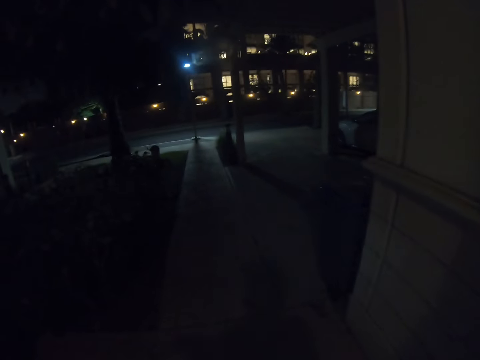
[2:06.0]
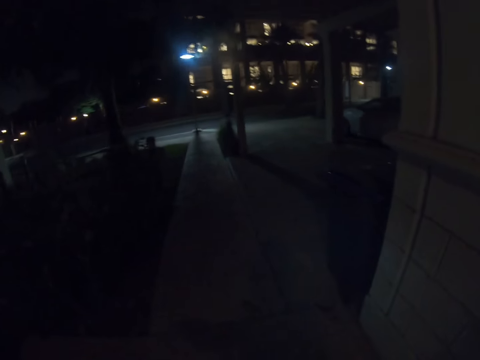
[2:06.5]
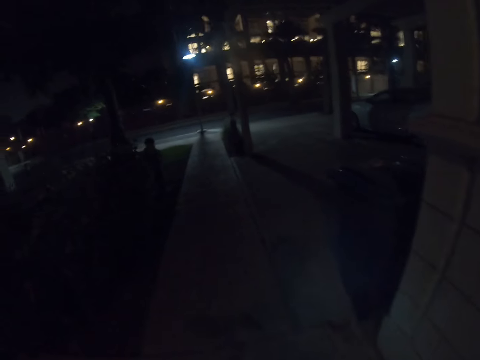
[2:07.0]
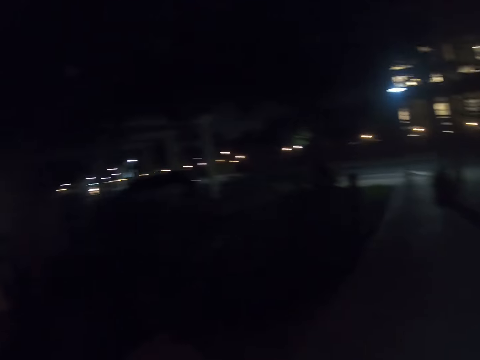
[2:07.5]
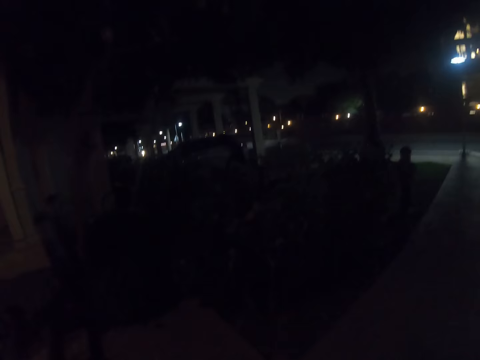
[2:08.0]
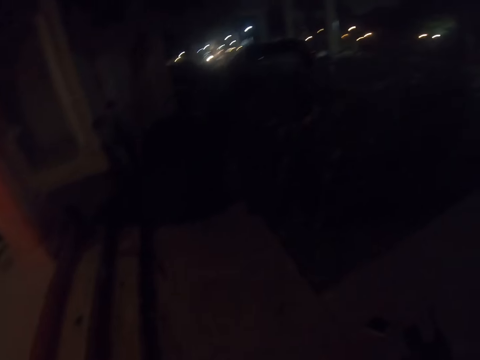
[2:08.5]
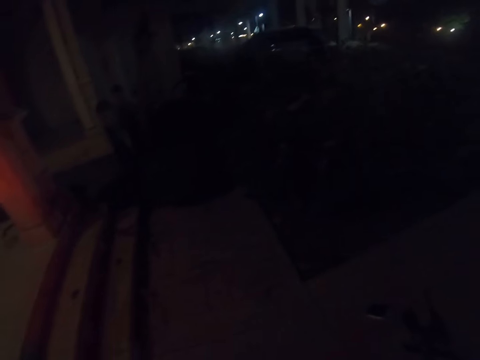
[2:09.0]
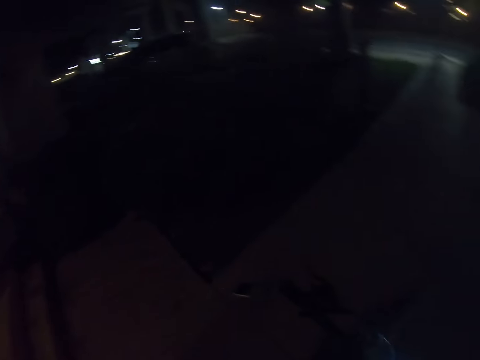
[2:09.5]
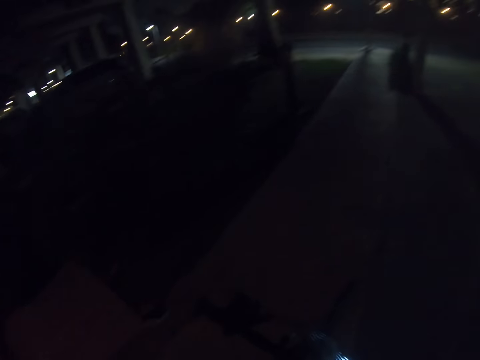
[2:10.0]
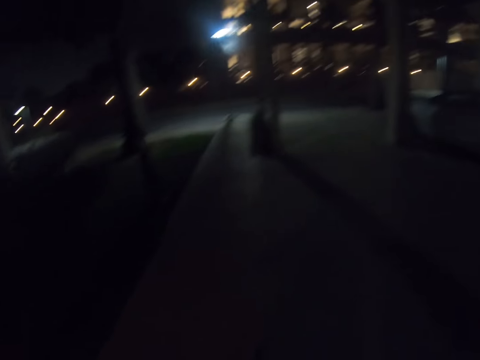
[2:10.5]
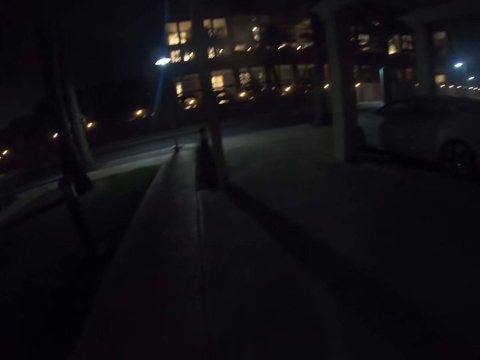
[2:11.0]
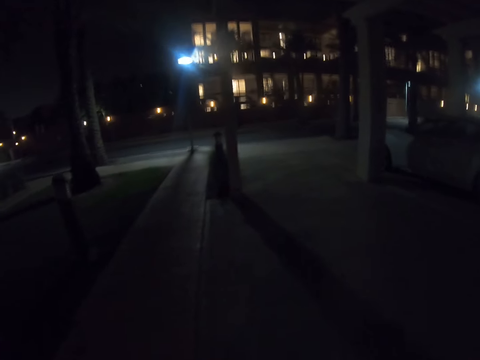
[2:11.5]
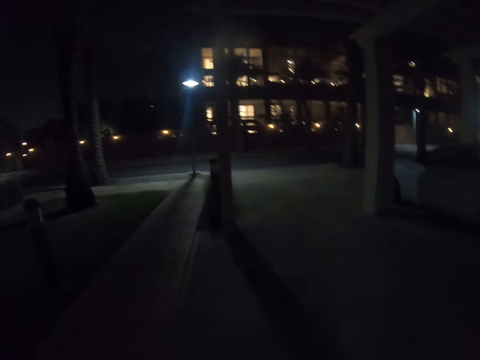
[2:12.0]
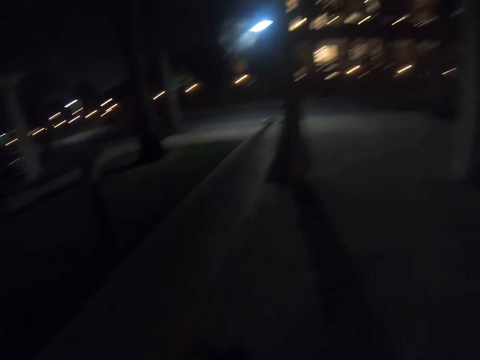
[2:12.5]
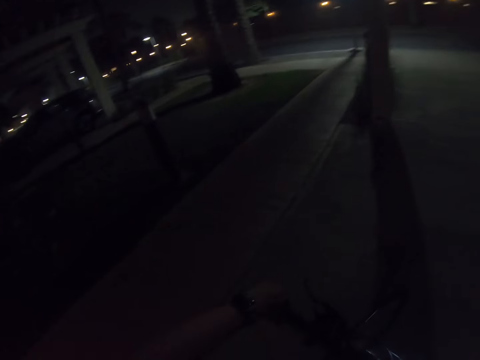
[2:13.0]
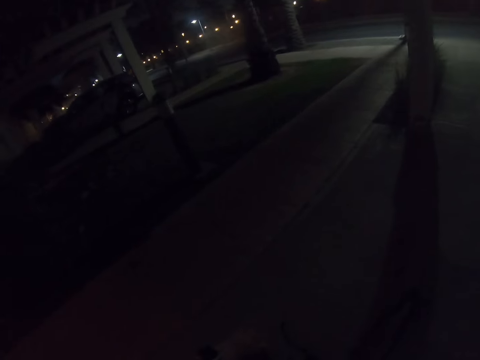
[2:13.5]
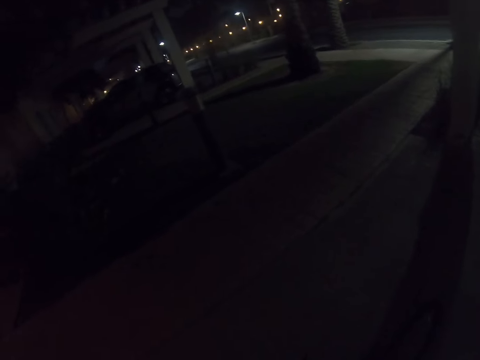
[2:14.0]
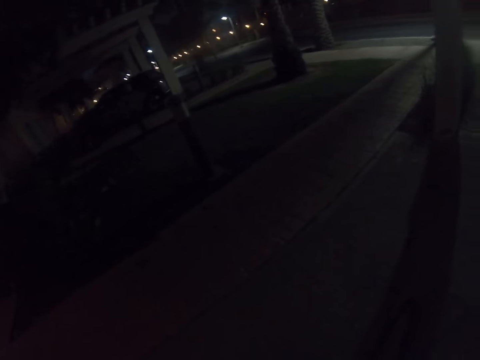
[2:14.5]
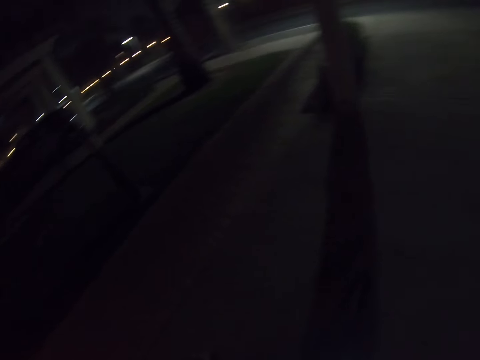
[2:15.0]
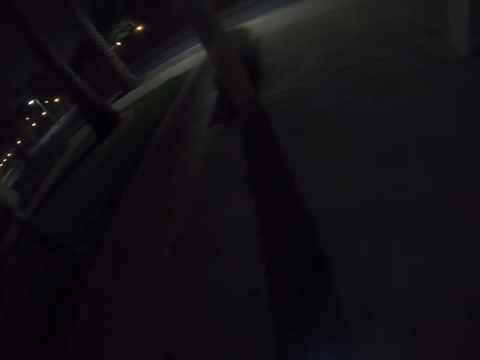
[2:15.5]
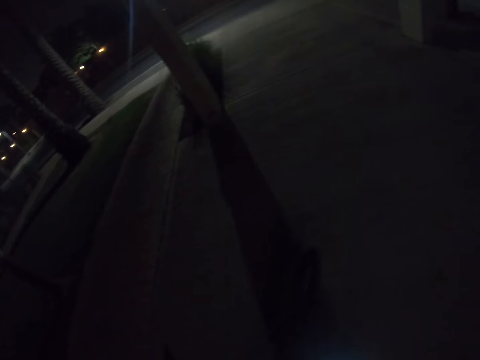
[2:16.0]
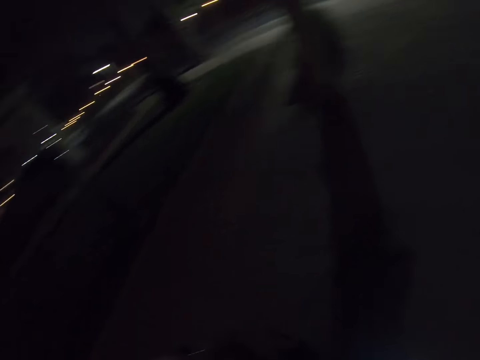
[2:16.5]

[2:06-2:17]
The camera wearer looks around. They climb on the bike.

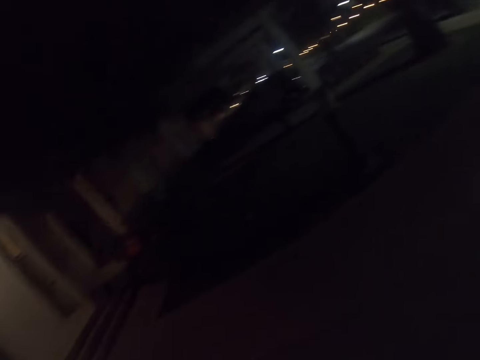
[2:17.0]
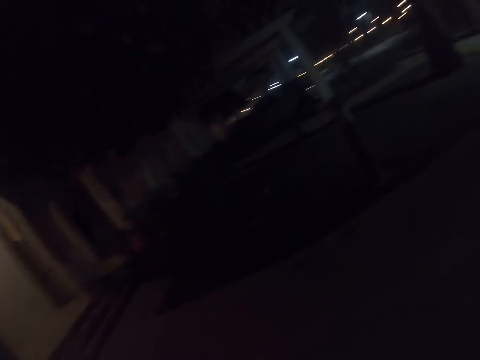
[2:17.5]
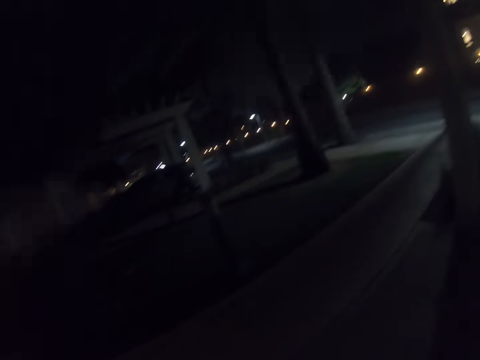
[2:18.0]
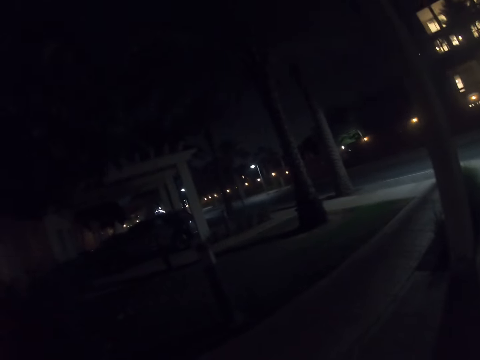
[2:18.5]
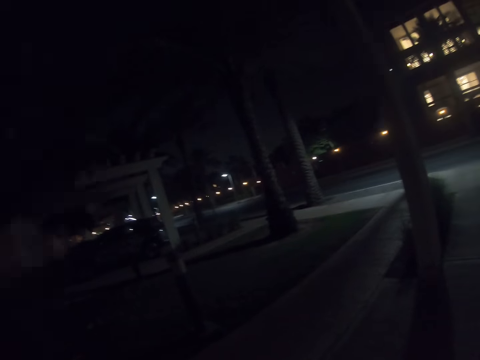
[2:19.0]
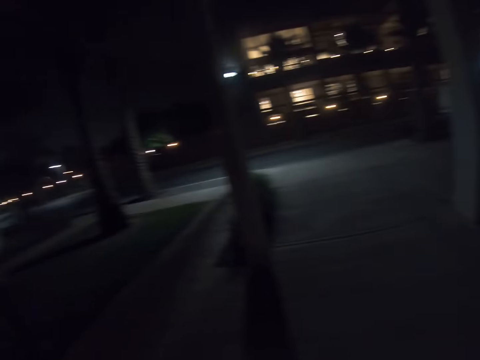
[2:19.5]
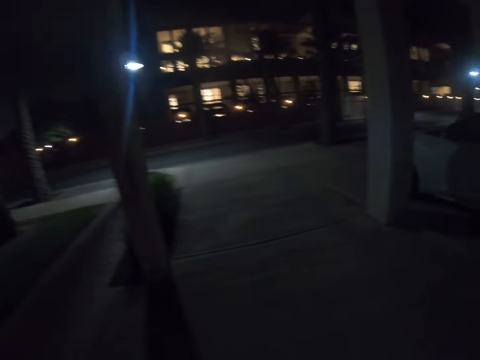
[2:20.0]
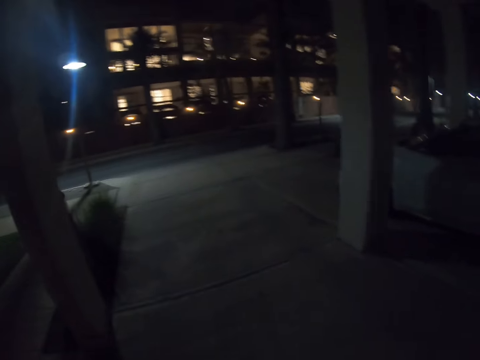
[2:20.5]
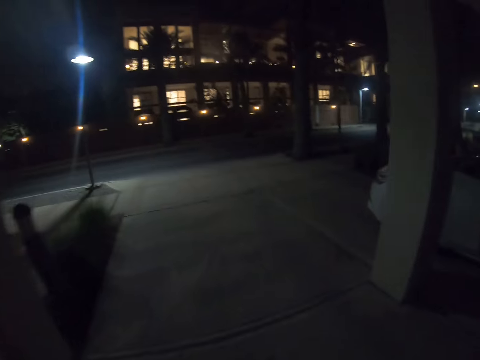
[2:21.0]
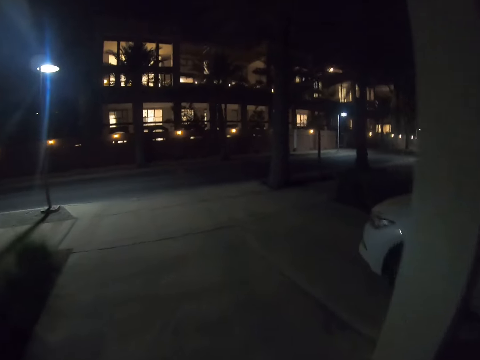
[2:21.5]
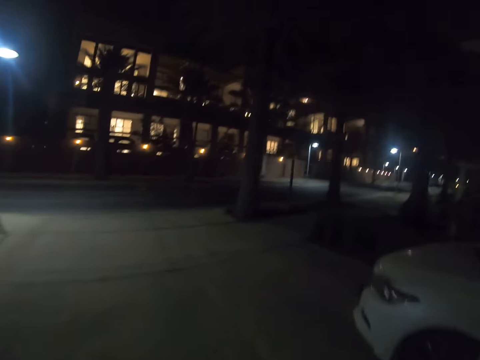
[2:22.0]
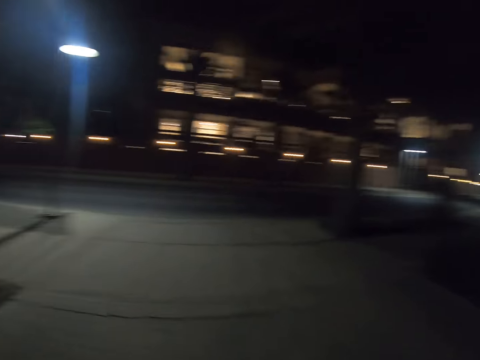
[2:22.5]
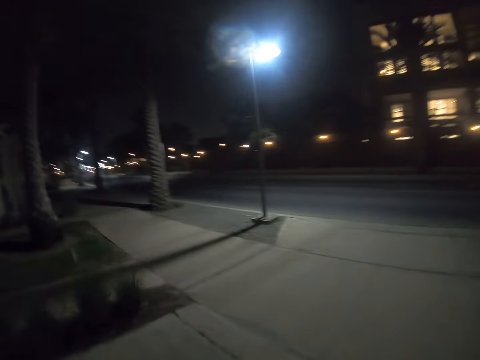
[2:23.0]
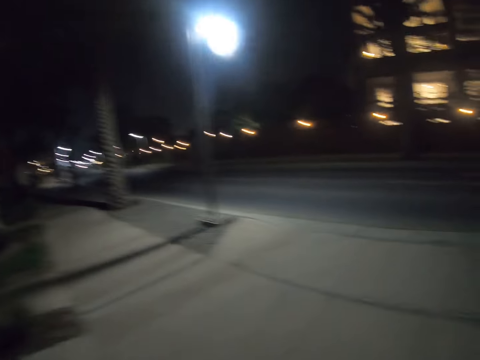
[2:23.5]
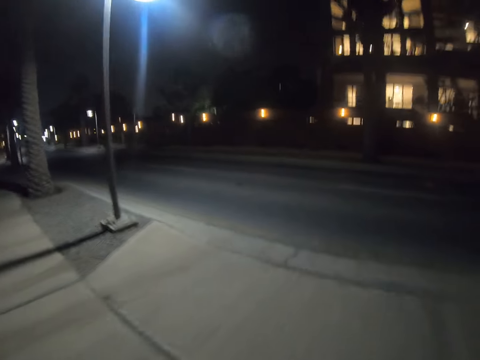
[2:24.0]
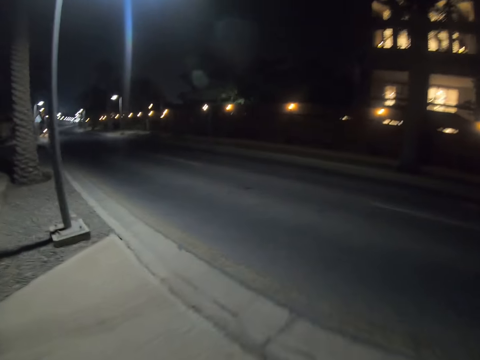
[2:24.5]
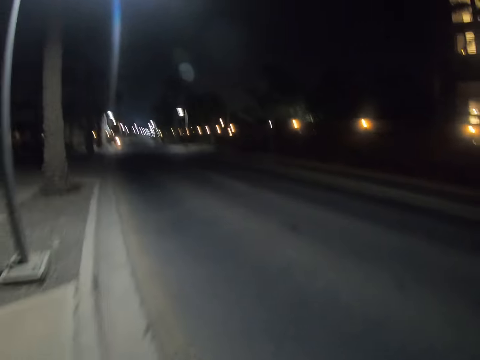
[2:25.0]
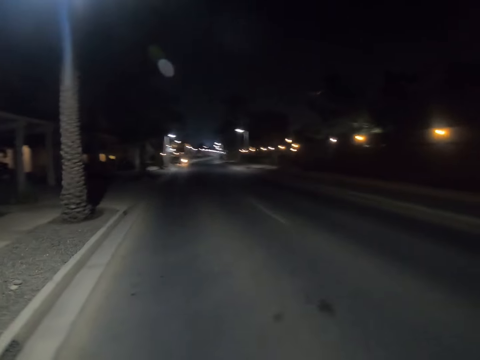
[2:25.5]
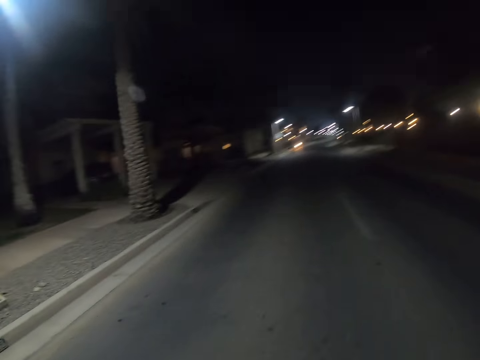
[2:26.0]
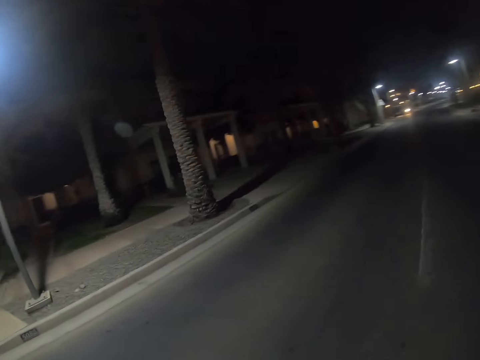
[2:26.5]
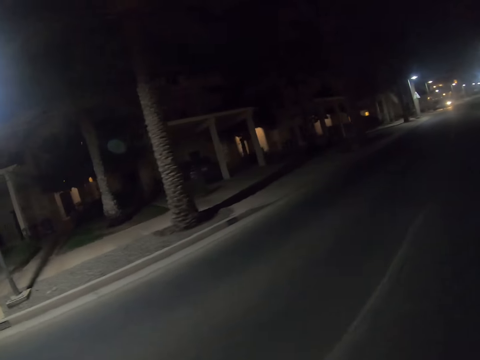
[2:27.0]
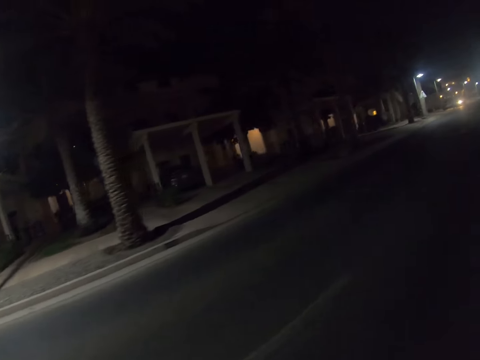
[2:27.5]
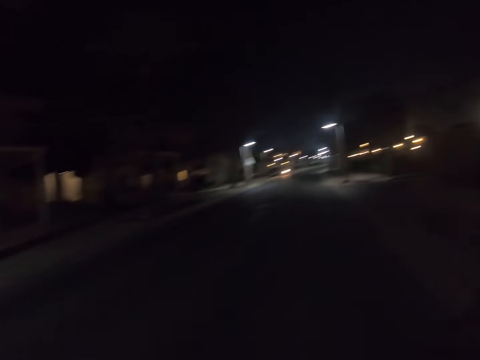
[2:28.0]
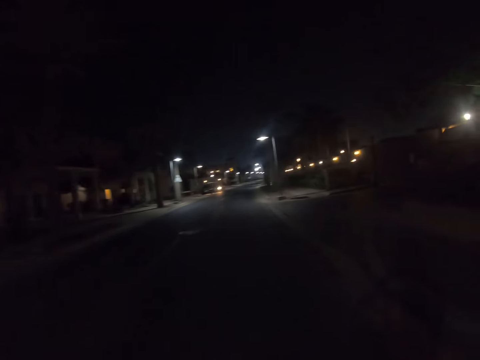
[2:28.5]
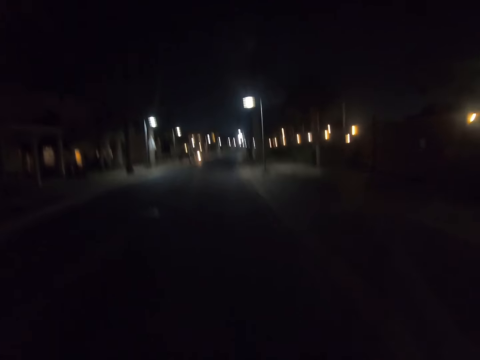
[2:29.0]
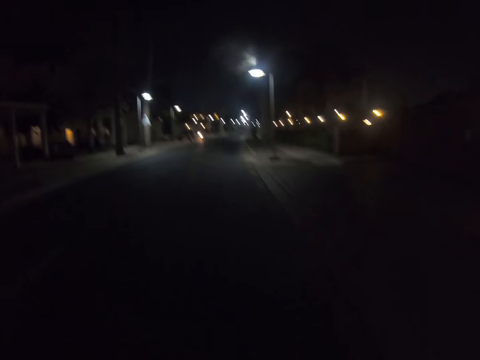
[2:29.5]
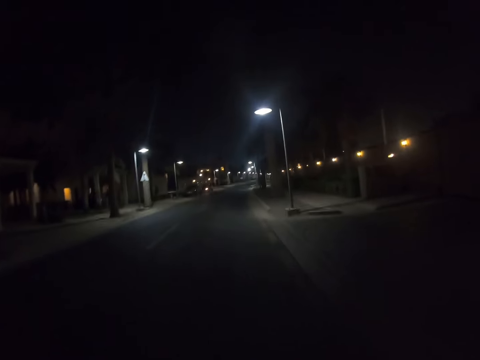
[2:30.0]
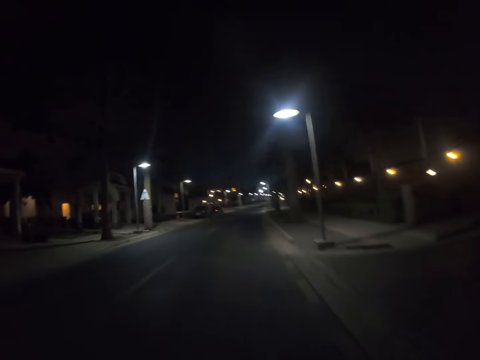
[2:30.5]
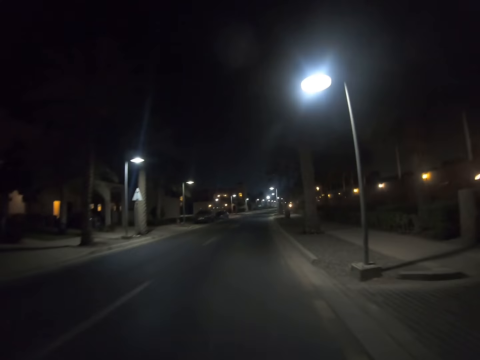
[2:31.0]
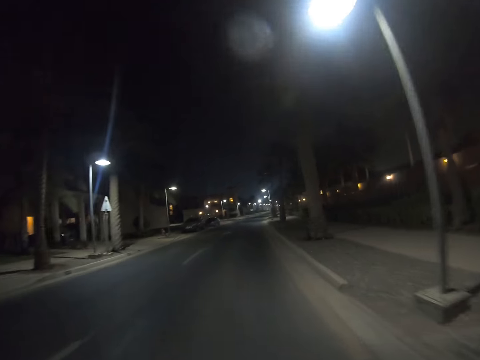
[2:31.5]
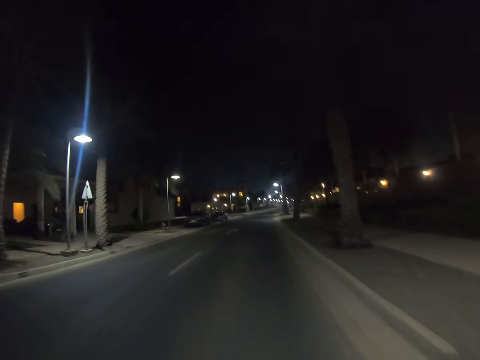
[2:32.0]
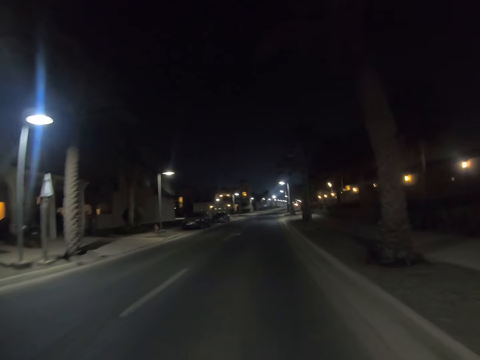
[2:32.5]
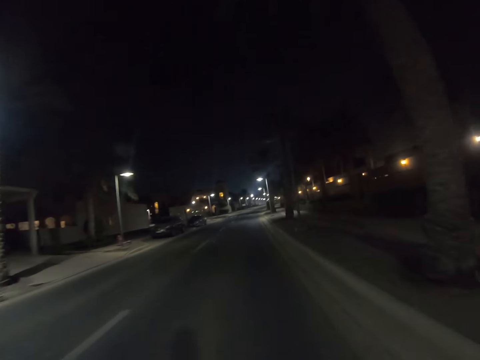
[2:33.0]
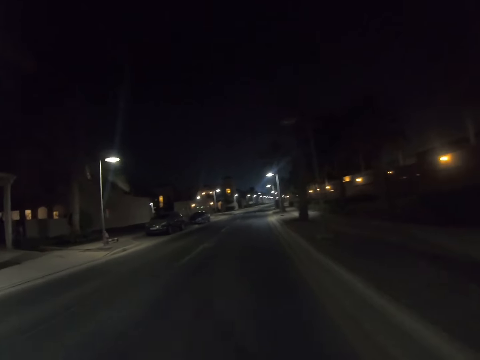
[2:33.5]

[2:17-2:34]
The camera wearer looks back. They ride the bike. They ride the bicycle on the road.
